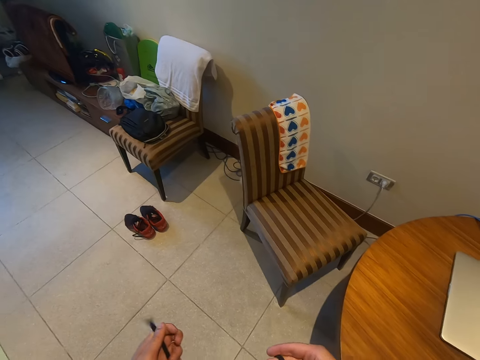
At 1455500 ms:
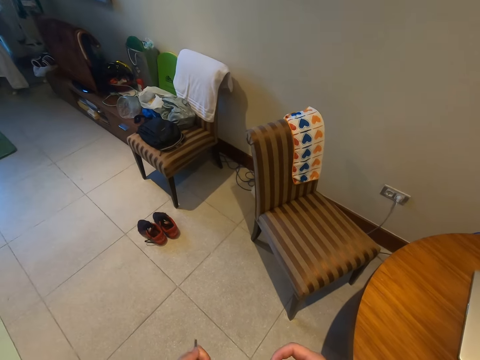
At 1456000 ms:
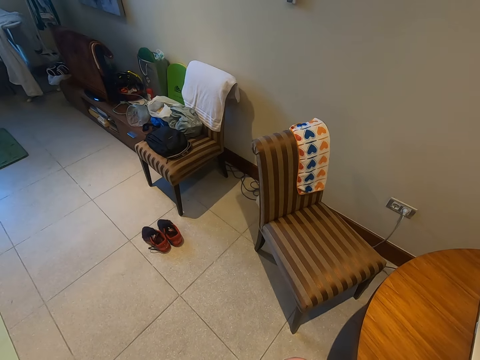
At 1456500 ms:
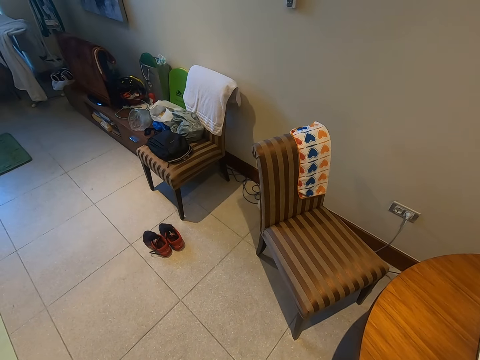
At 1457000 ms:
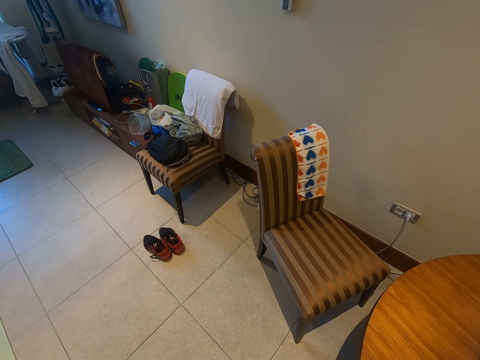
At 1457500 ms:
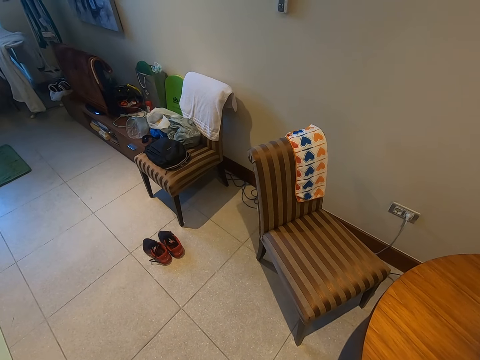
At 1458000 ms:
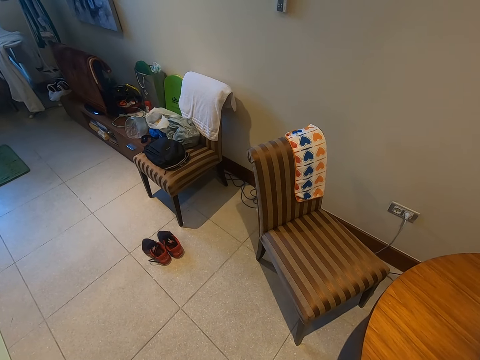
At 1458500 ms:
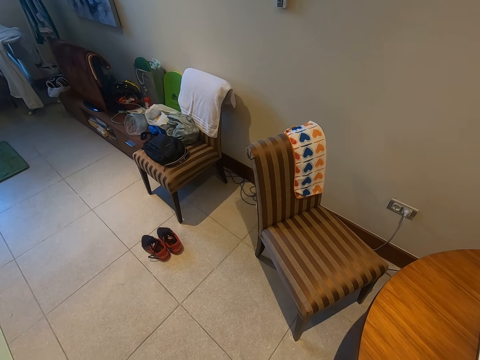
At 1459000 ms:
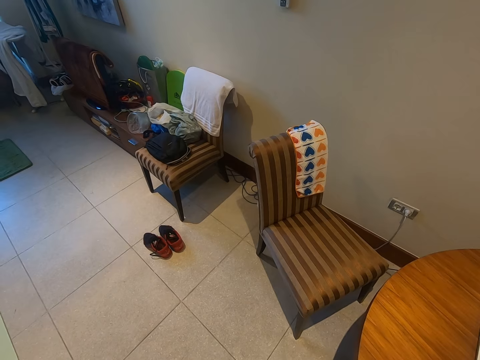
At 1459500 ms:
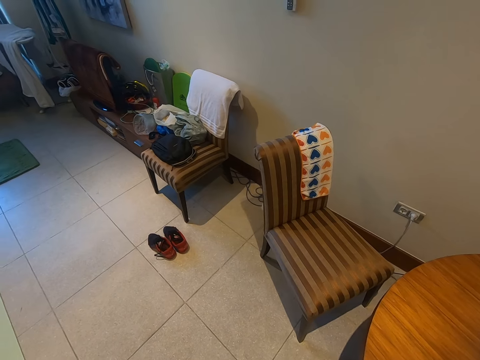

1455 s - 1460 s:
The camera wearer touches strings.

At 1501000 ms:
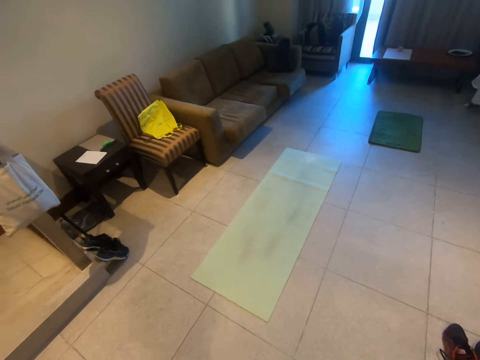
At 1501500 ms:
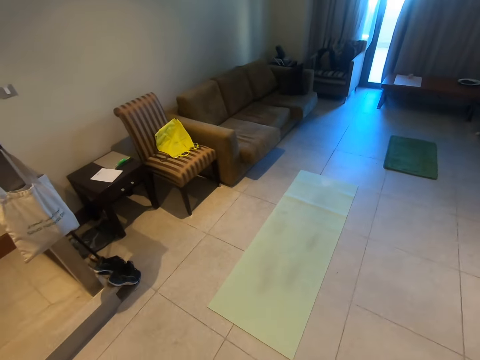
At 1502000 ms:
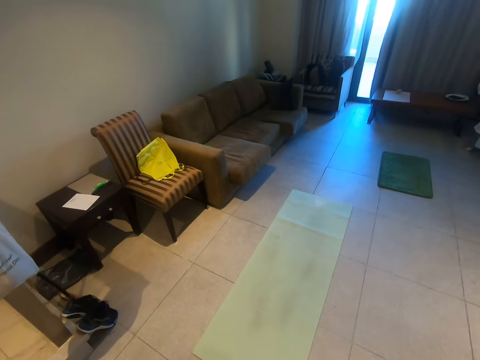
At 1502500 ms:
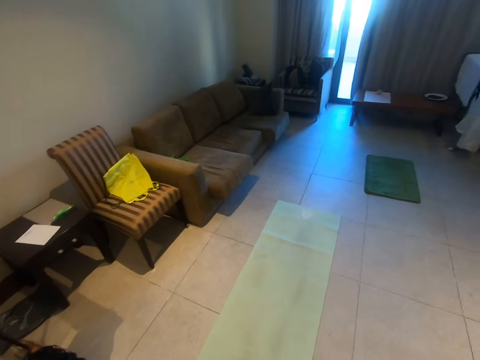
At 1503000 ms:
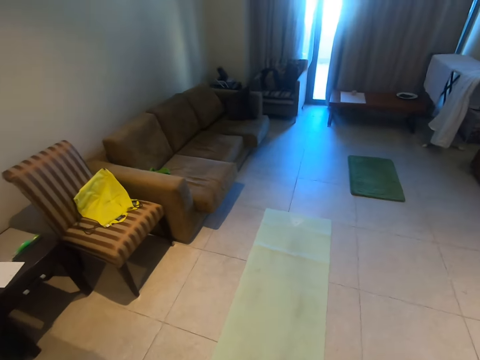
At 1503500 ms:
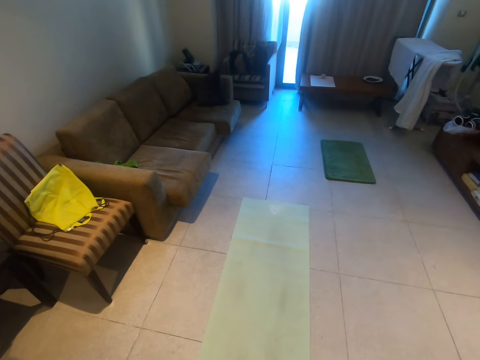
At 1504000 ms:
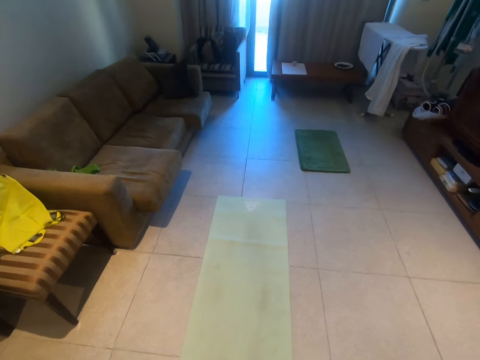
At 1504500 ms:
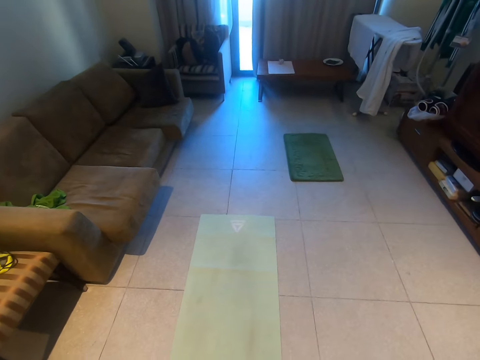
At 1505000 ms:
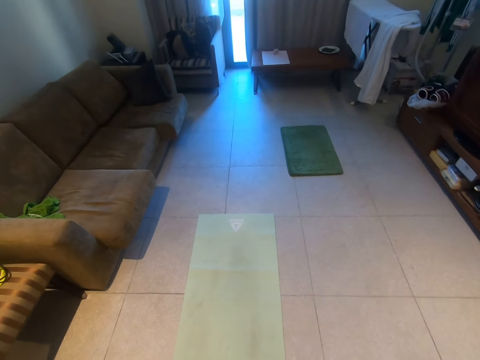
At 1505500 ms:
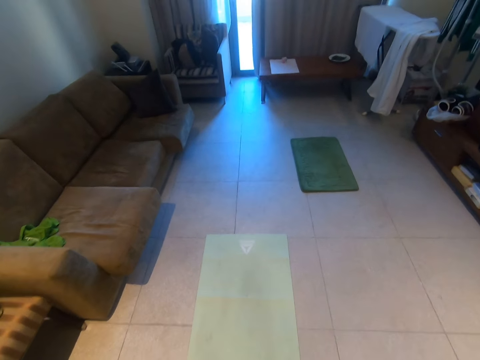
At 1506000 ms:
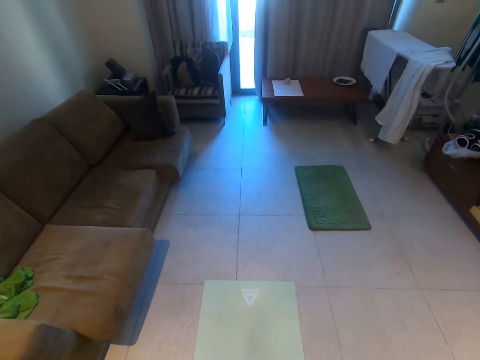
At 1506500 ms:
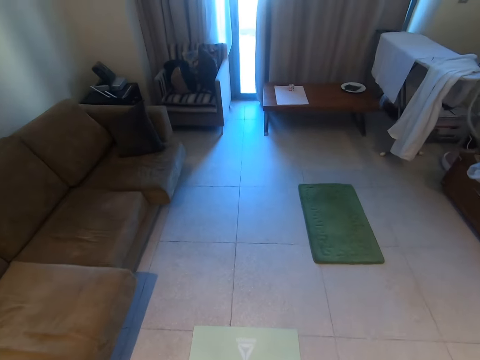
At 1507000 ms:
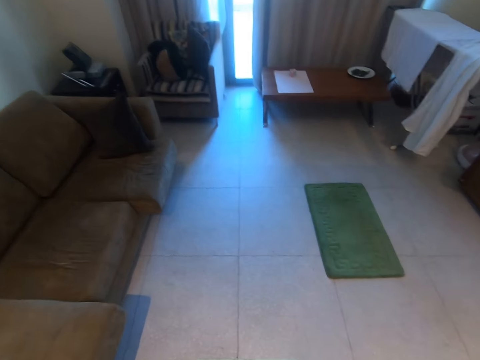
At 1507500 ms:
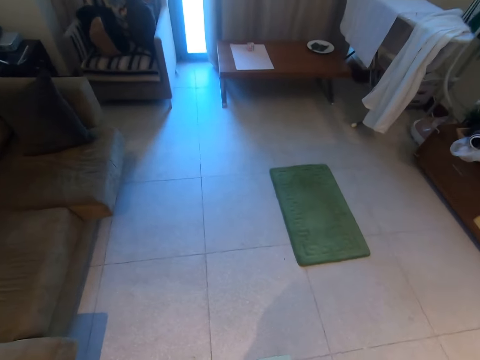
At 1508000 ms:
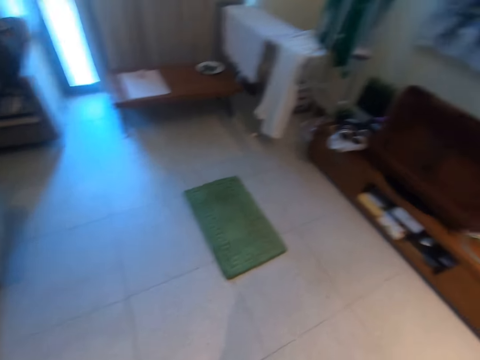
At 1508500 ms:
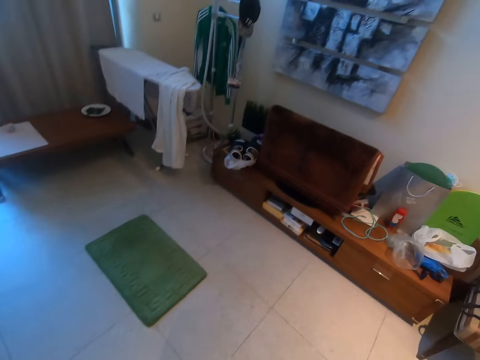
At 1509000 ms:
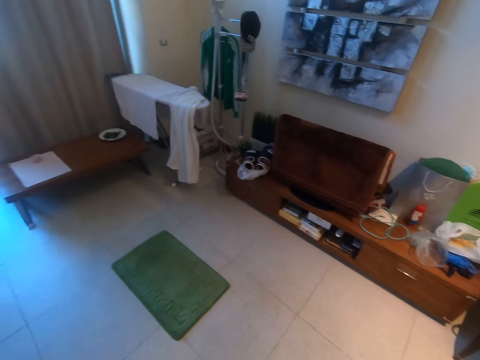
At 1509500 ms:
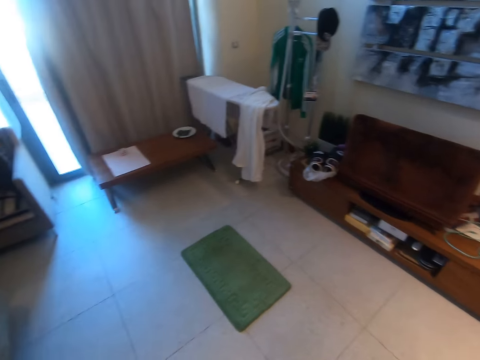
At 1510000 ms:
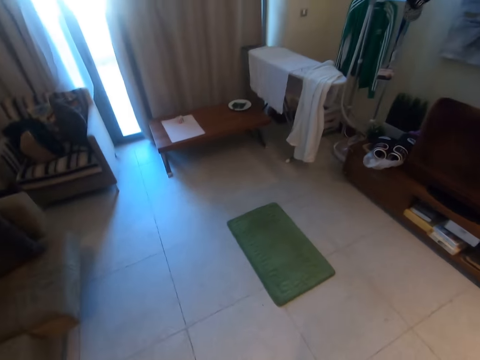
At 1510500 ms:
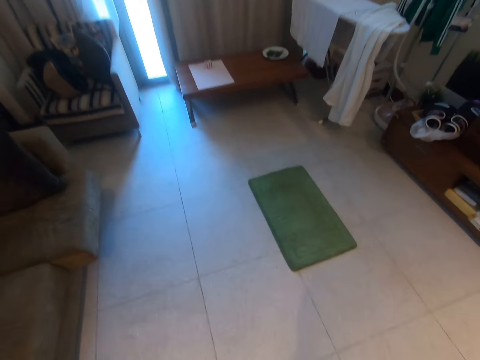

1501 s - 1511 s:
The camera wearer walks around the room.

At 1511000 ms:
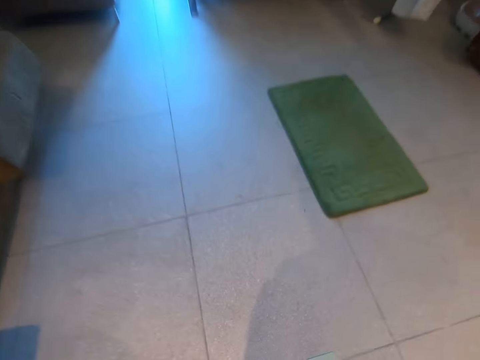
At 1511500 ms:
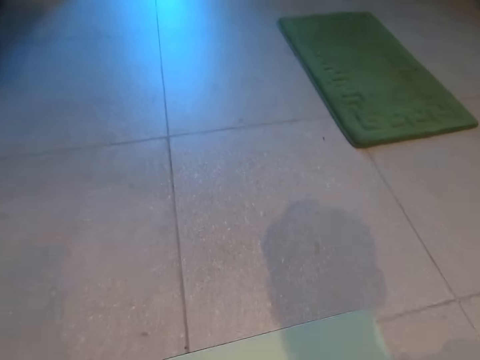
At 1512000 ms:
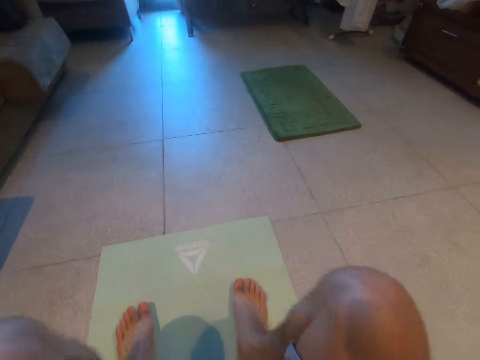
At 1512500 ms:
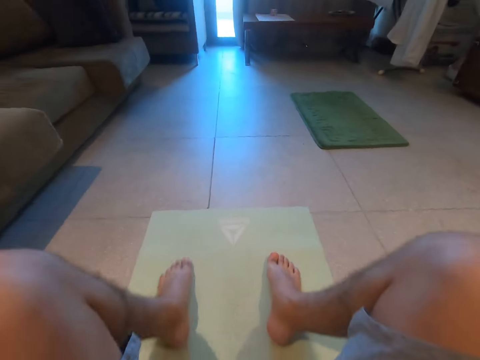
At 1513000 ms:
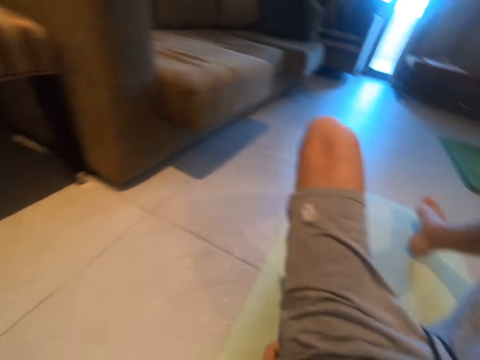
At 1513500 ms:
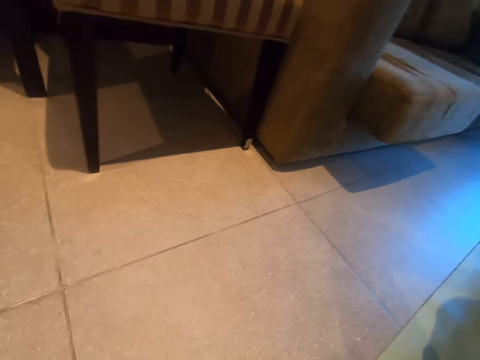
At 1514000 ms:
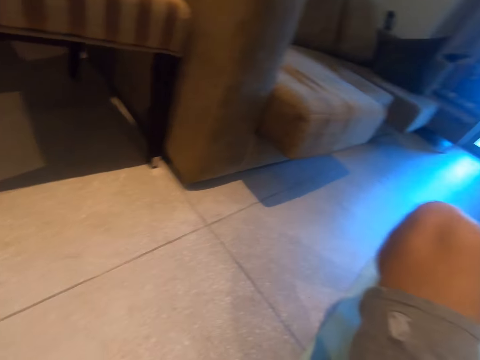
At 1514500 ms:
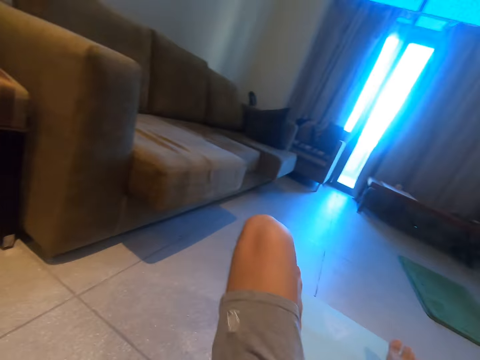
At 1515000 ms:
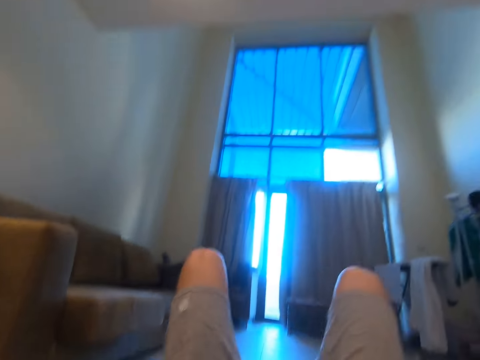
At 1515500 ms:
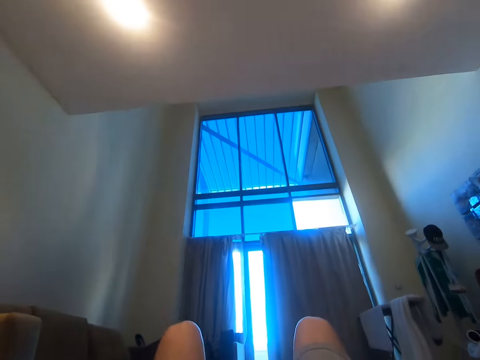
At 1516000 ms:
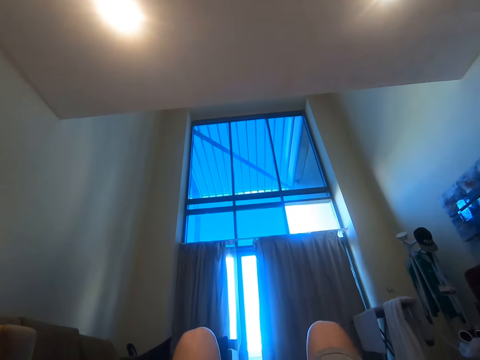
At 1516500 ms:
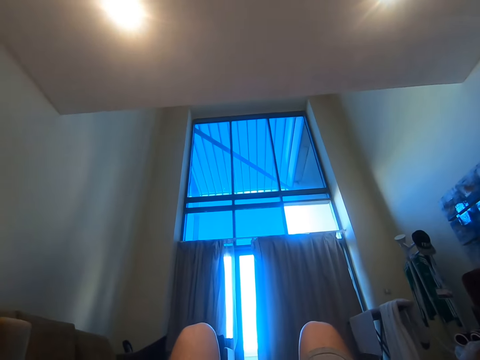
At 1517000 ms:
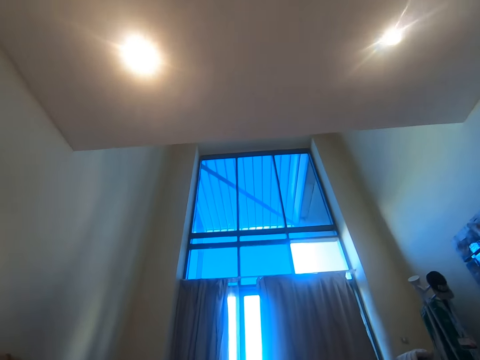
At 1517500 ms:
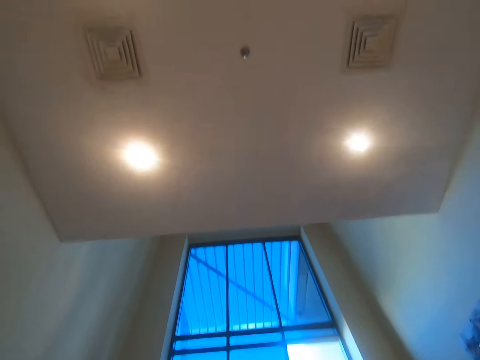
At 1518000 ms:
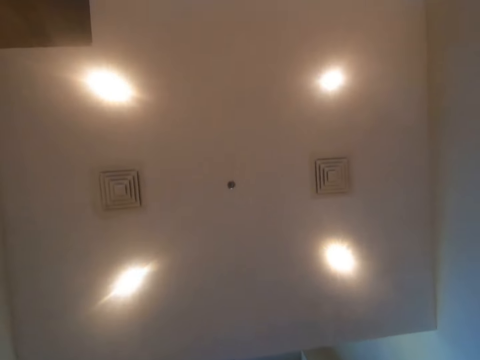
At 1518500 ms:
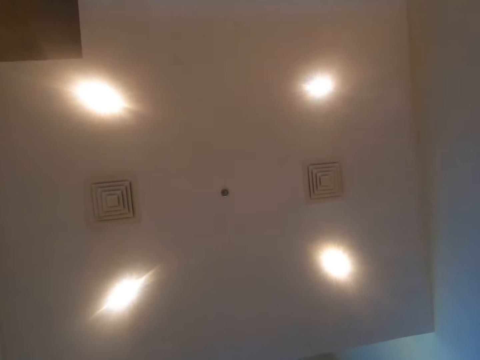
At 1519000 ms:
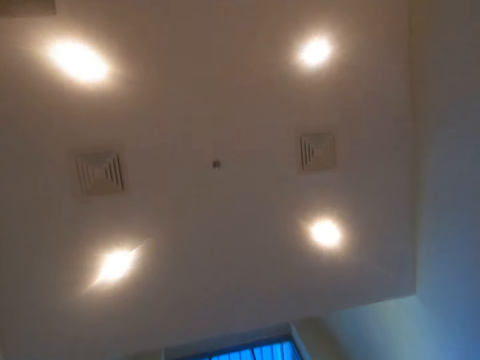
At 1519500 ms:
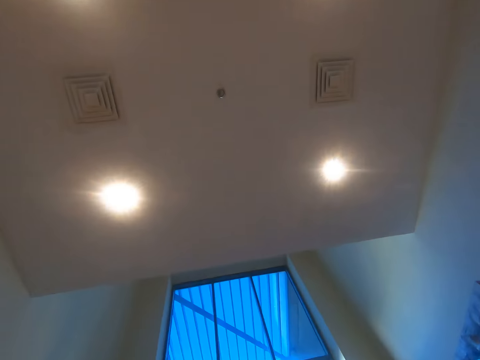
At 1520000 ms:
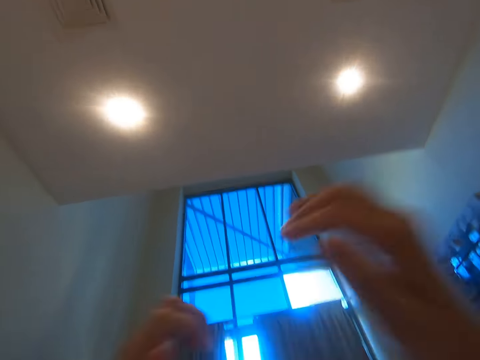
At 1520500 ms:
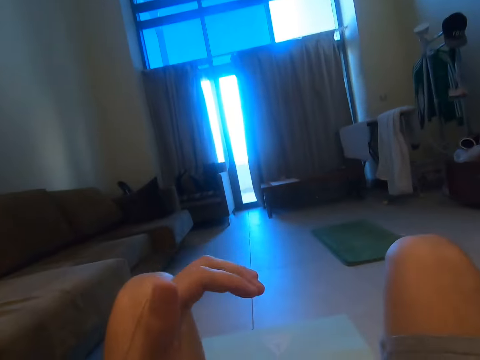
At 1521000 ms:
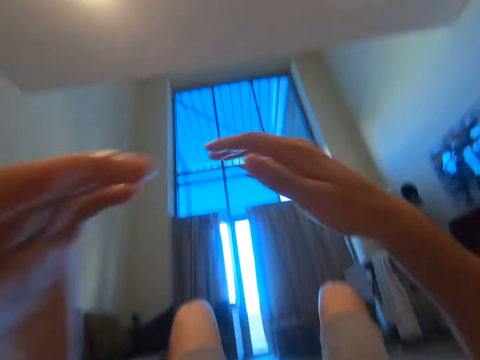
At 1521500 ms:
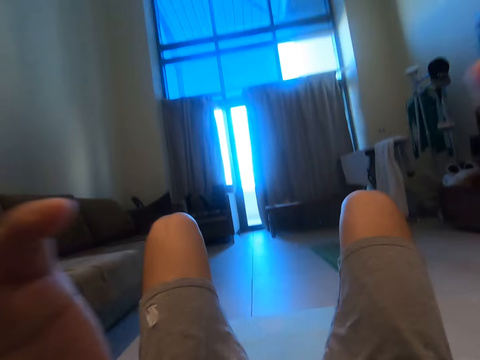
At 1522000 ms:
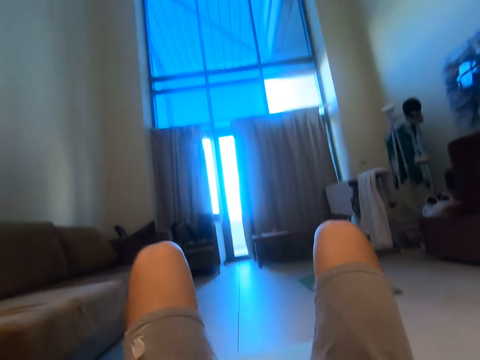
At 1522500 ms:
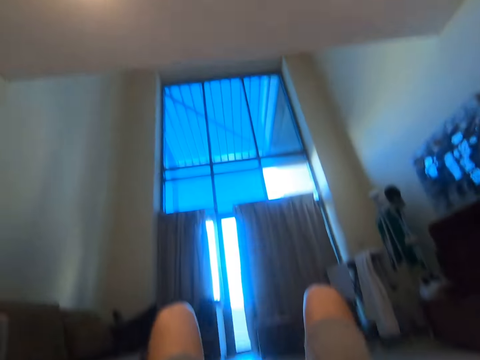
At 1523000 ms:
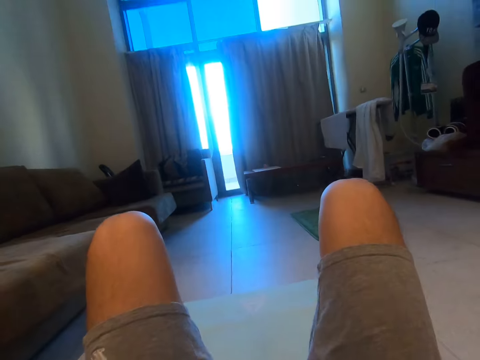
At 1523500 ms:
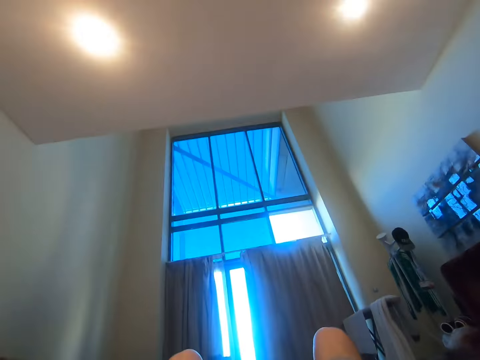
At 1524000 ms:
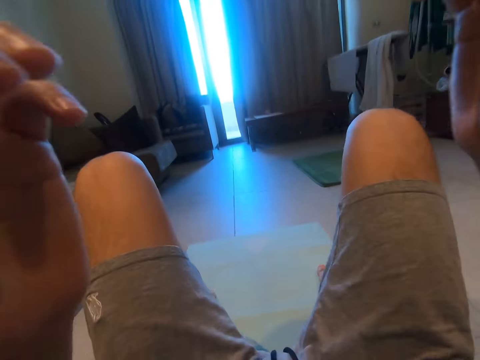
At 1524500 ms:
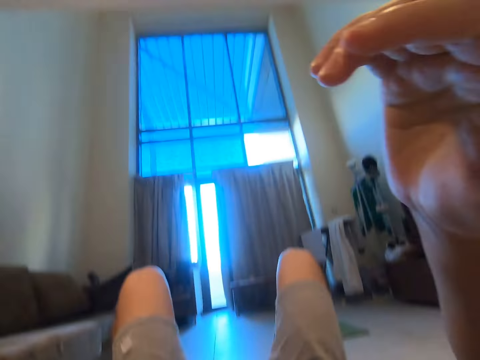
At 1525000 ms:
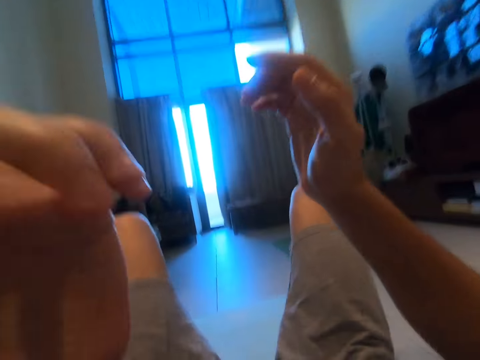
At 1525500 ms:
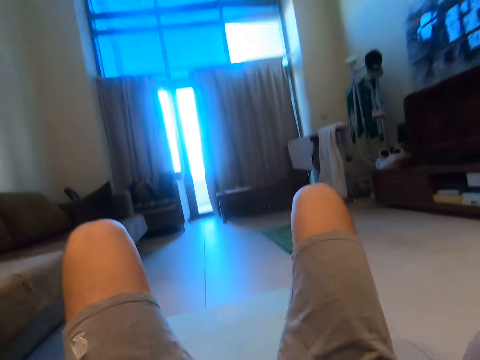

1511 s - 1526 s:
The camera wearer sleeps on the mat. They lie down. They do some sit ups. They do a bridge exercise.
